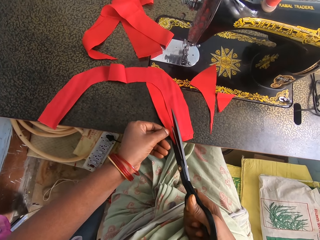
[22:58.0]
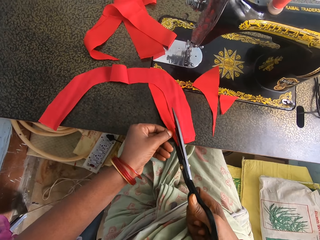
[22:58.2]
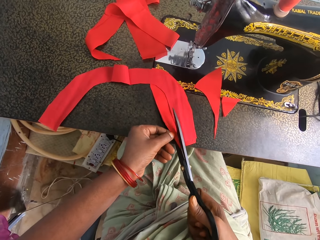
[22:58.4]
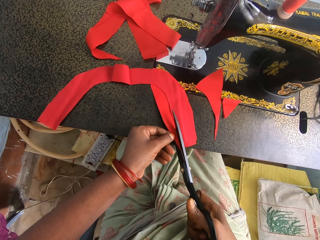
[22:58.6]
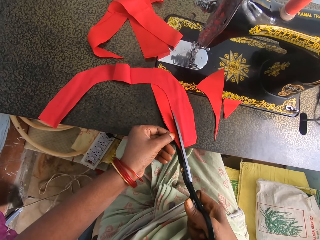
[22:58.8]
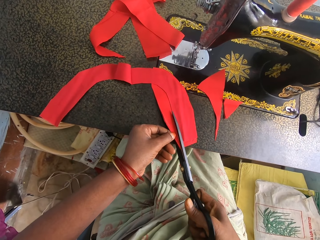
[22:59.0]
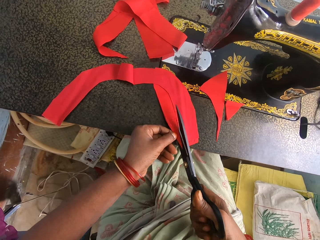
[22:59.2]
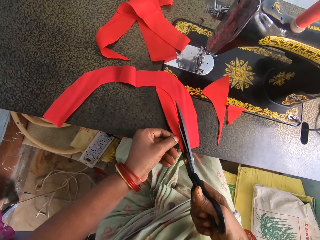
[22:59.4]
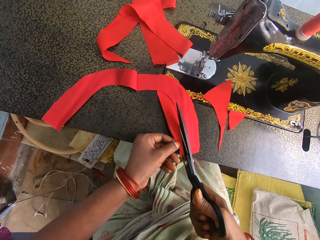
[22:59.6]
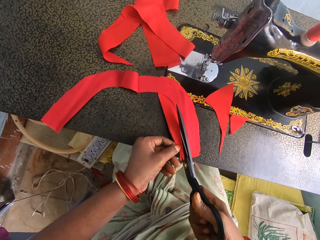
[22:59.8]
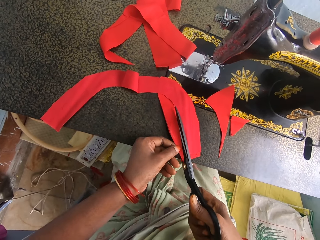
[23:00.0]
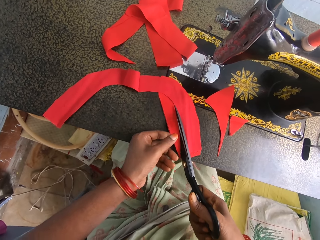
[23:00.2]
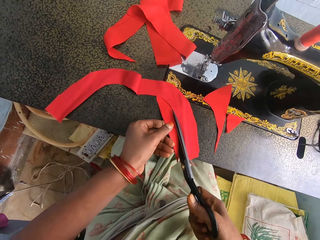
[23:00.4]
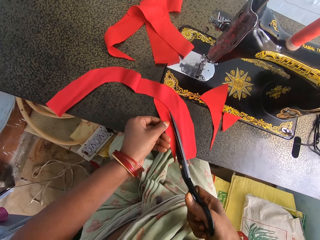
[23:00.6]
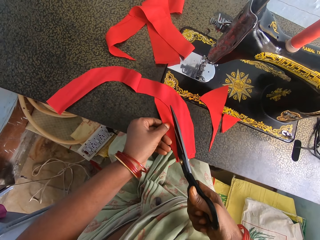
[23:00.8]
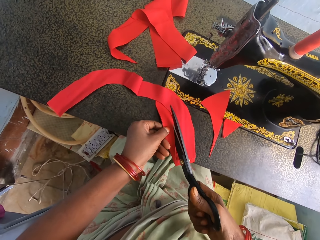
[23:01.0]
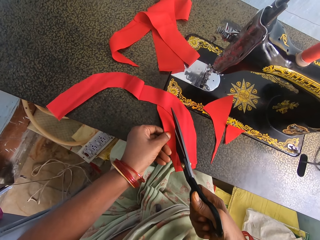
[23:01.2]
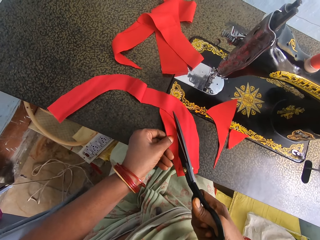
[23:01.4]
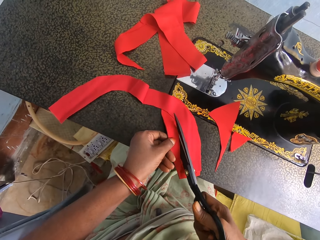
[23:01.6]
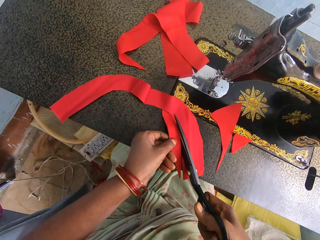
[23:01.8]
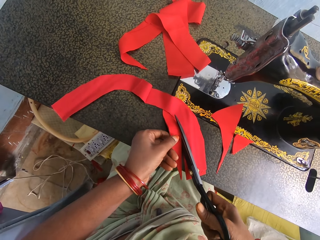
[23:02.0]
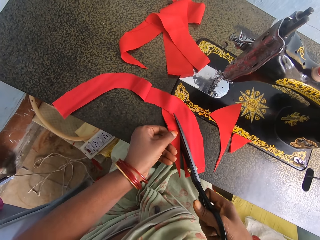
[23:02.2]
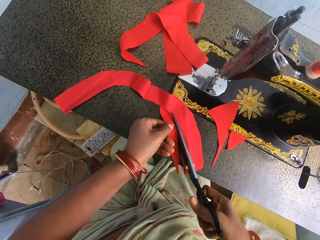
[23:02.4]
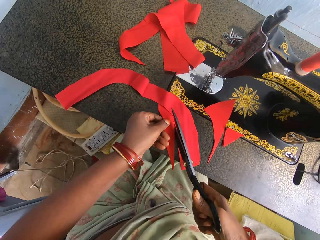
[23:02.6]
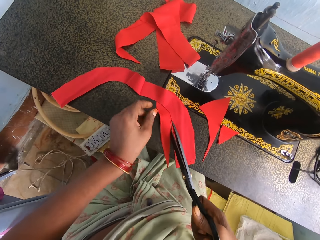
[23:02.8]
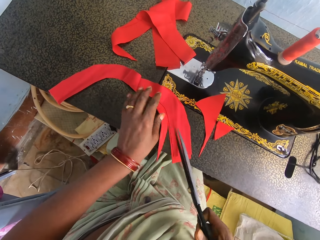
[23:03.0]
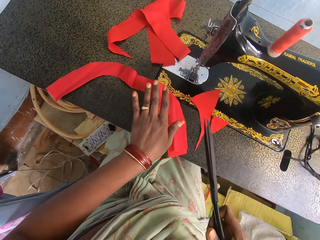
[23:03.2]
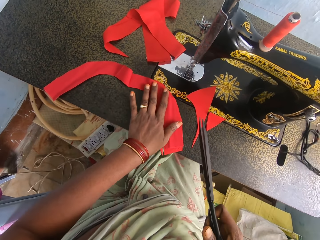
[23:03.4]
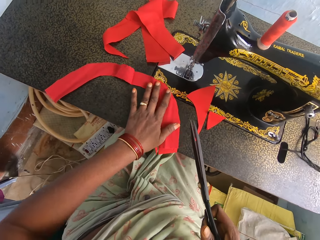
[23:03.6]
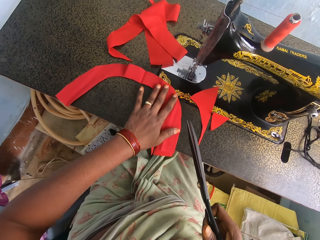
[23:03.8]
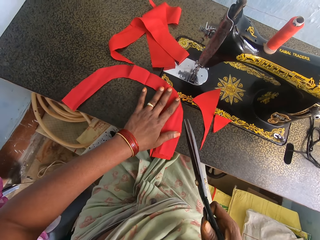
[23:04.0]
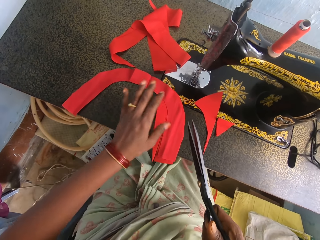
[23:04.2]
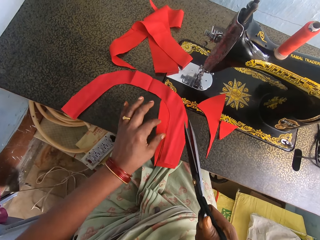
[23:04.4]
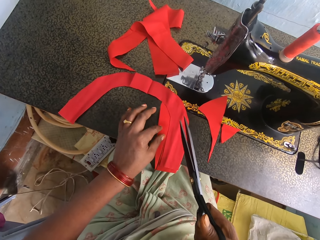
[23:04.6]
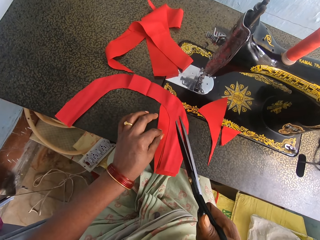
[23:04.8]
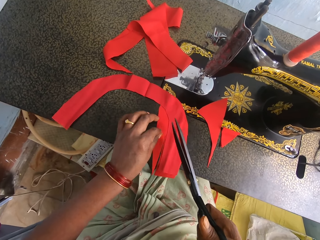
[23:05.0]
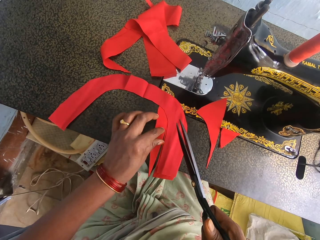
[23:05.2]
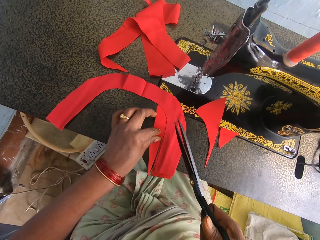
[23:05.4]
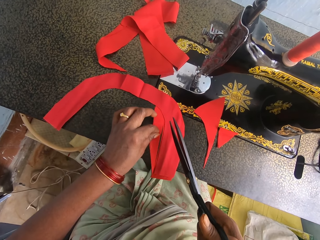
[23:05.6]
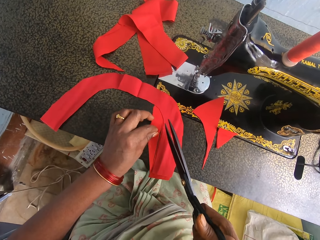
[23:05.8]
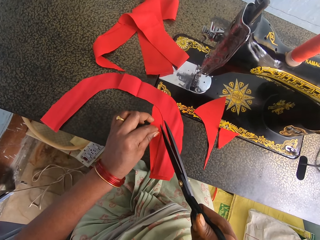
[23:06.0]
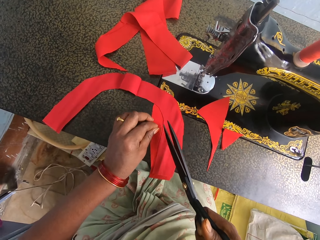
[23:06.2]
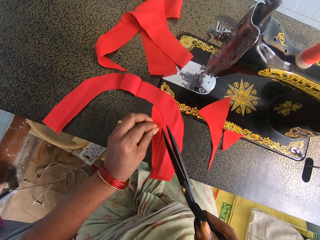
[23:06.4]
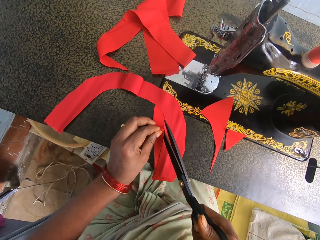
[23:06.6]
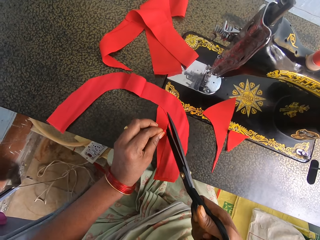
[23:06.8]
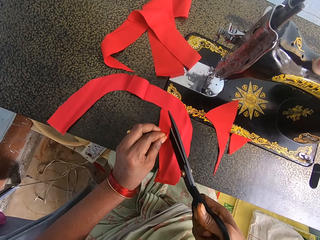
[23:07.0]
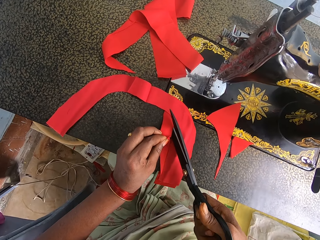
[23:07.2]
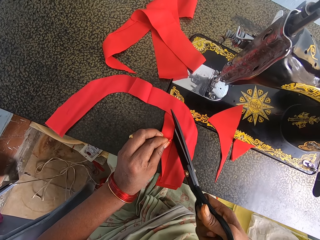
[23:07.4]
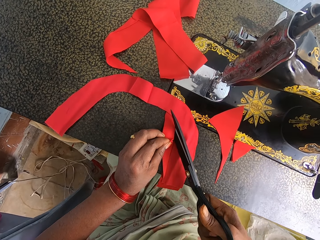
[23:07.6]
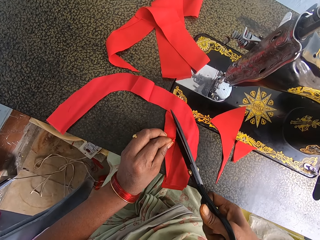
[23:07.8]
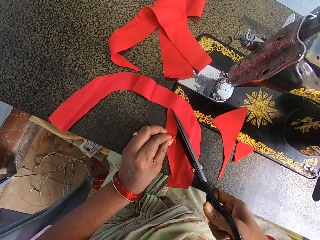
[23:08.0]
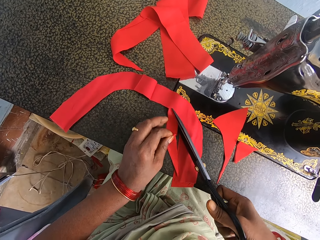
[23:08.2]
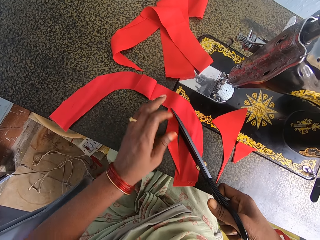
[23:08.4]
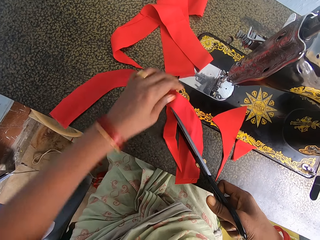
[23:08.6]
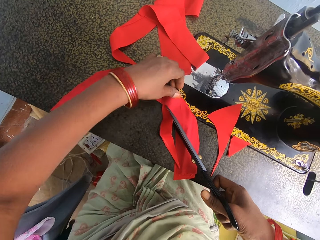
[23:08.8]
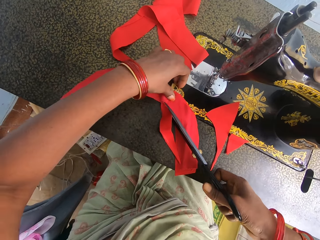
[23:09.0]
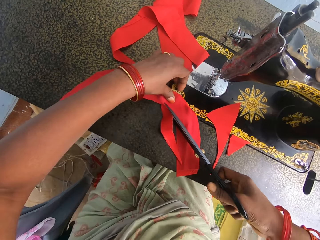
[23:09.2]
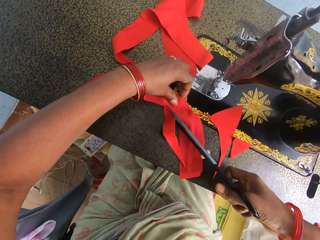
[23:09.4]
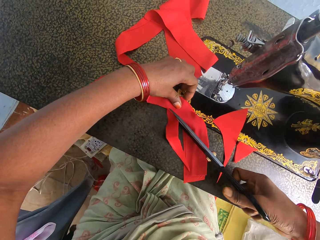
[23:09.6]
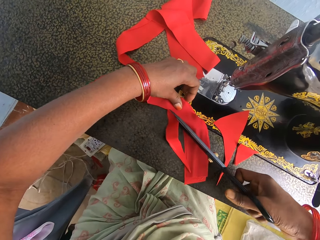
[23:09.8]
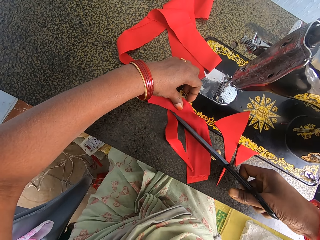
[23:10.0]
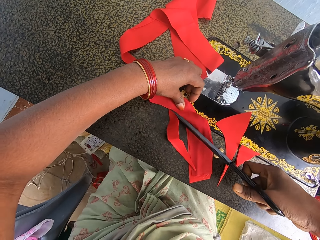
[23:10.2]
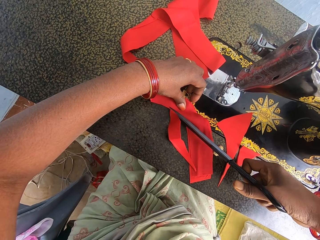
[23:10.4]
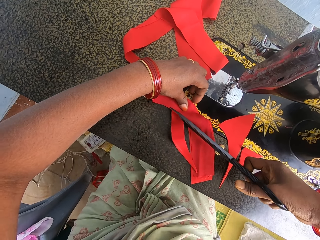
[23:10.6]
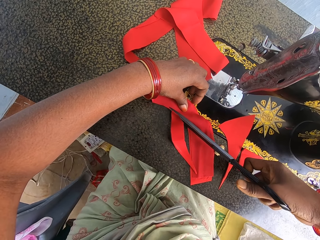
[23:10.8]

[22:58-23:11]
The camera wearer moves the fabric. They adjust a piece of cloth. They cut the piece of cloth with the scissors.

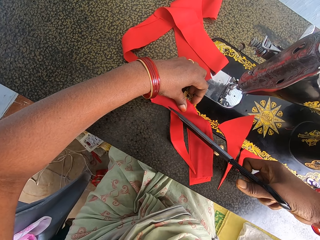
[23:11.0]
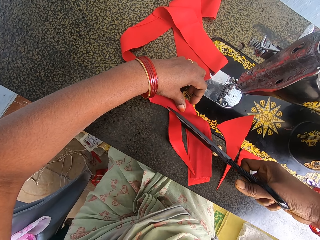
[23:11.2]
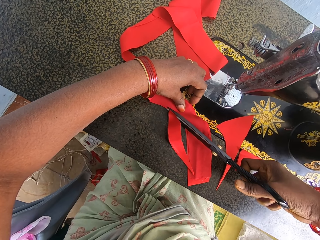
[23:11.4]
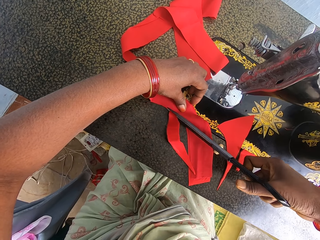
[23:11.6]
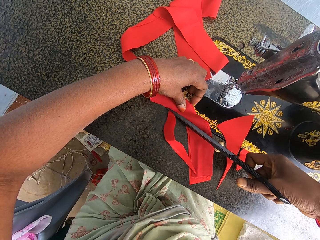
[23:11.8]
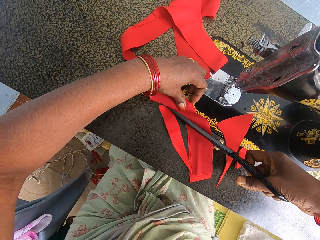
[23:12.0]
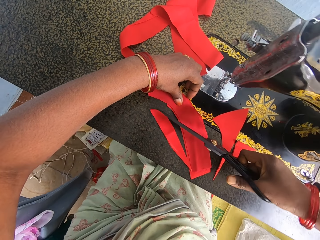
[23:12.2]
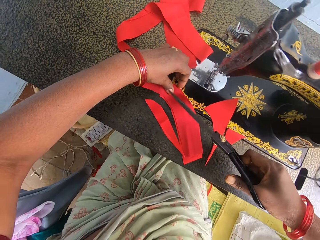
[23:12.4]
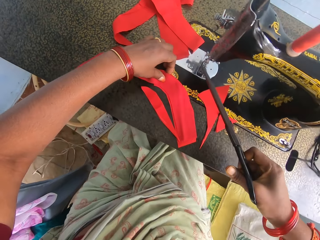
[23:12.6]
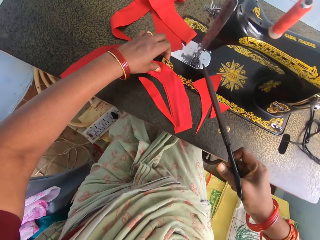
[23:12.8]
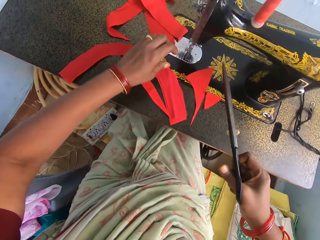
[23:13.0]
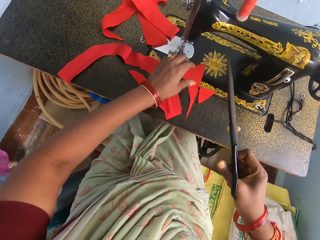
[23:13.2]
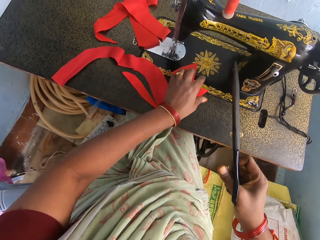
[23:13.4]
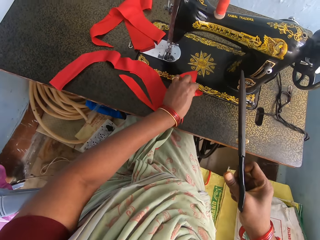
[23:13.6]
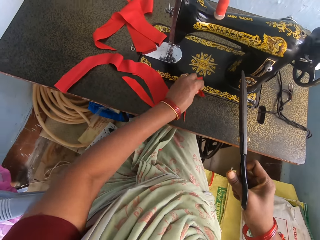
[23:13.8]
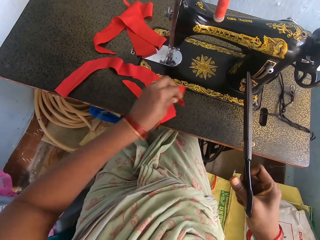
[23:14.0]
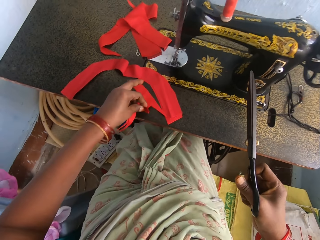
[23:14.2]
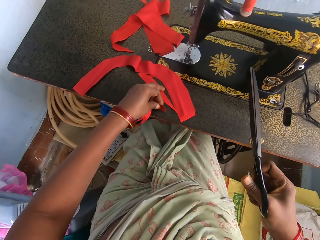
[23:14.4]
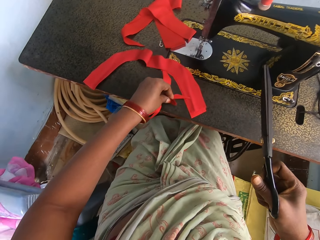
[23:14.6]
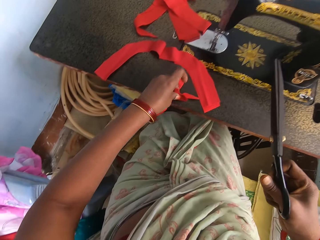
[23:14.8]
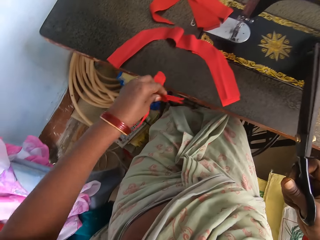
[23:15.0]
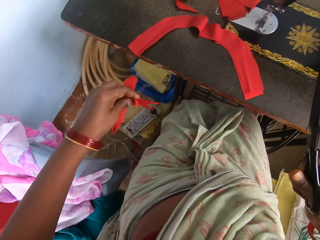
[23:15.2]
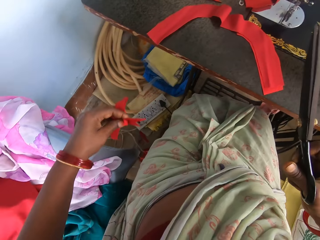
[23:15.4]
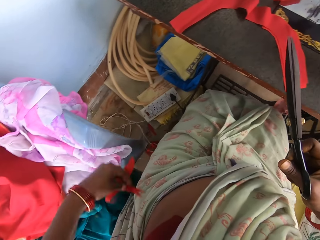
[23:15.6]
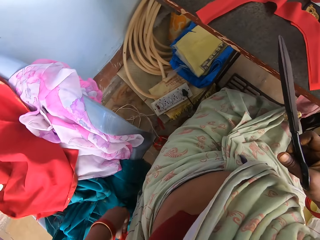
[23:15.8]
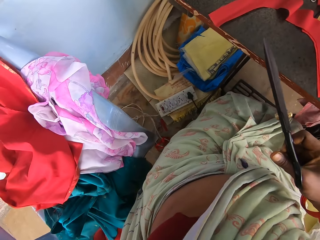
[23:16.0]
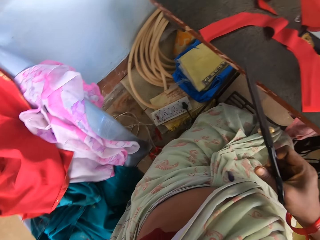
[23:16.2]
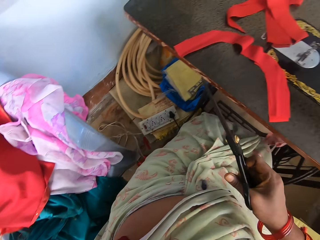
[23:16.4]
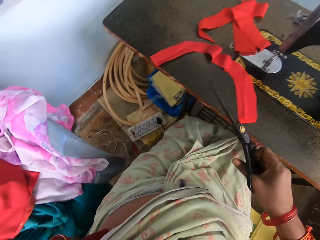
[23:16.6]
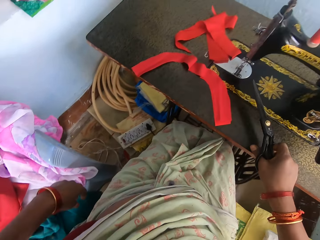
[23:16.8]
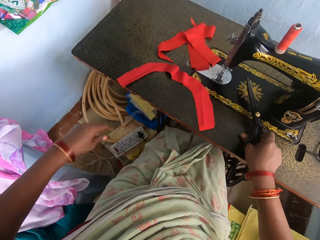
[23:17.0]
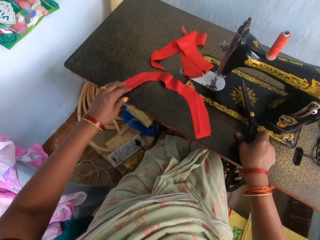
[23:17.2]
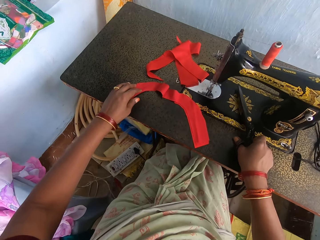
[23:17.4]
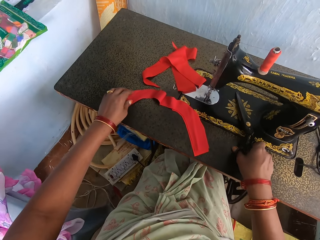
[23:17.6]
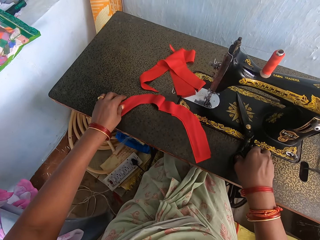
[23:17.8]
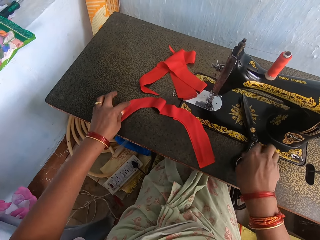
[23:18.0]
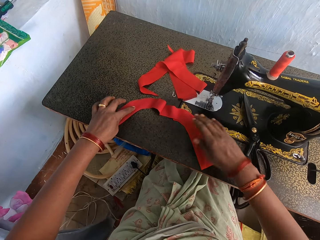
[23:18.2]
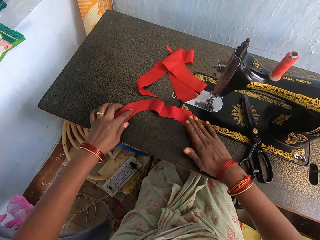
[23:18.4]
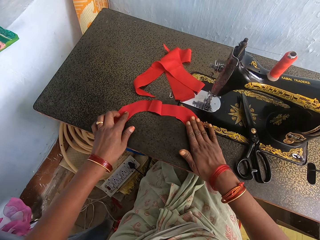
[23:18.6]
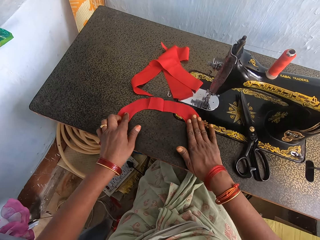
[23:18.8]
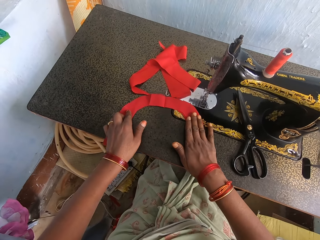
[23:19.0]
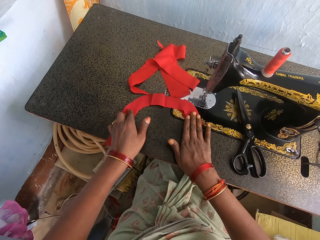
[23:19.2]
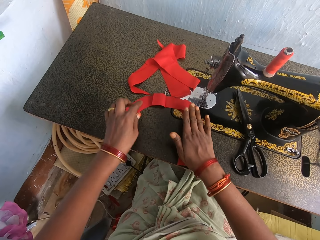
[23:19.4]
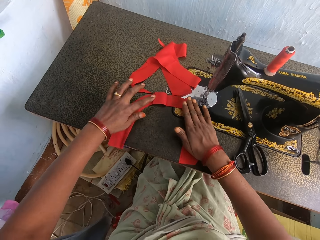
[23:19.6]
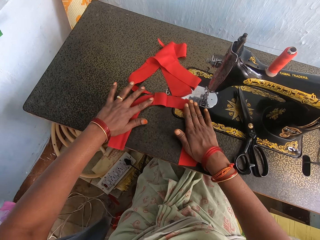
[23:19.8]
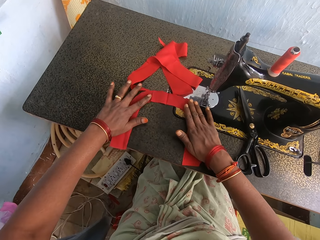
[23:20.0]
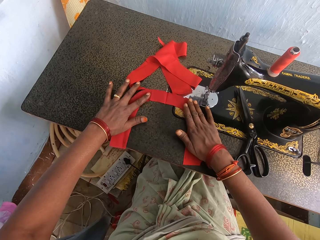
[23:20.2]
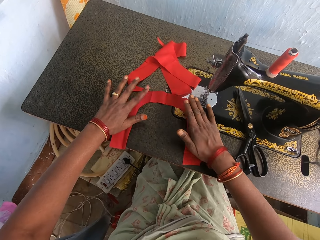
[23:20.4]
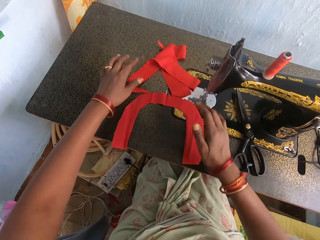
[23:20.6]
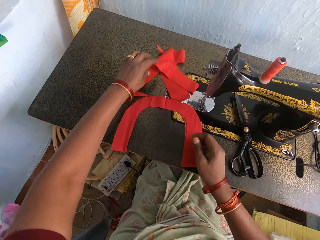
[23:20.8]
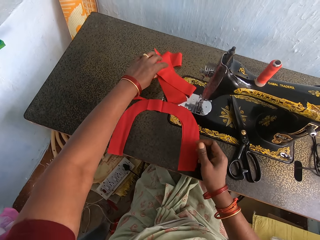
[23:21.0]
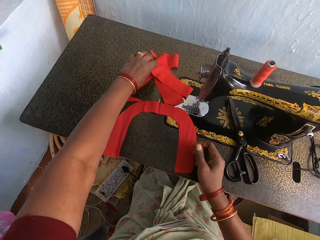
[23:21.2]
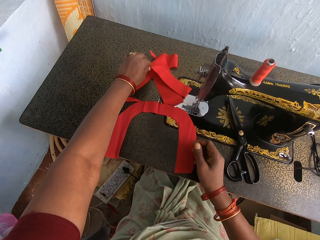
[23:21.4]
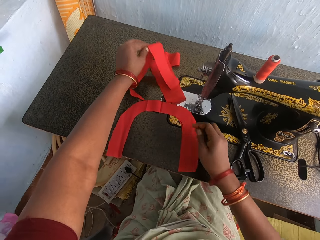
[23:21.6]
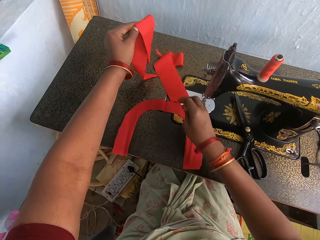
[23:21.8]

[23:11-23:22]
The camera wearer moves pieces of cloth. They drop the pieces of cloth. They put the scissors on the sewing machine. They move a piece of cloth. They move a piece of cloth again.
